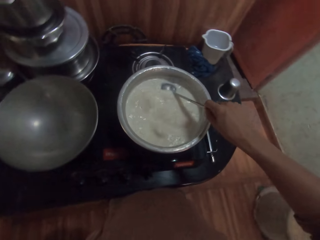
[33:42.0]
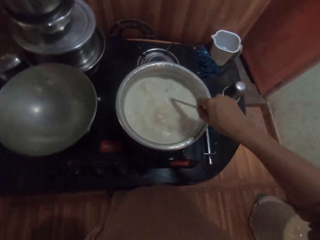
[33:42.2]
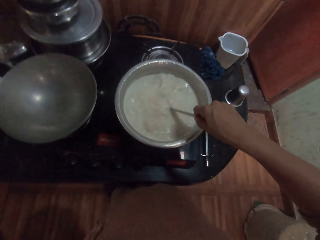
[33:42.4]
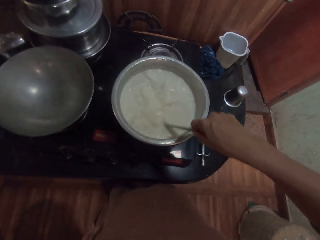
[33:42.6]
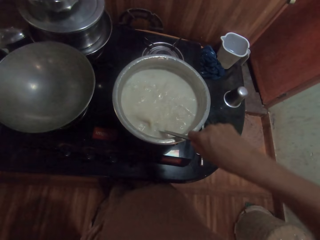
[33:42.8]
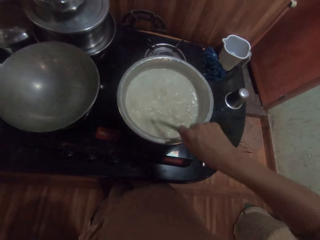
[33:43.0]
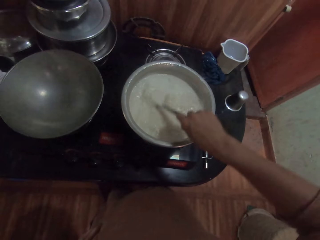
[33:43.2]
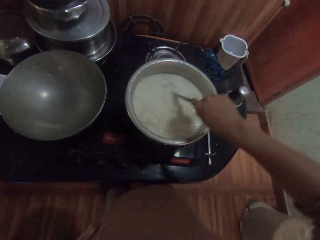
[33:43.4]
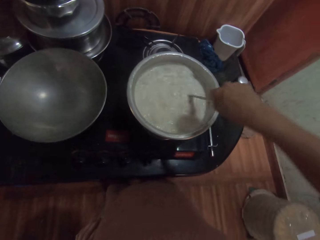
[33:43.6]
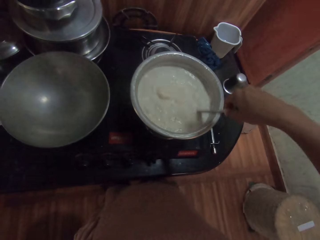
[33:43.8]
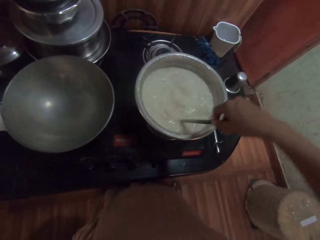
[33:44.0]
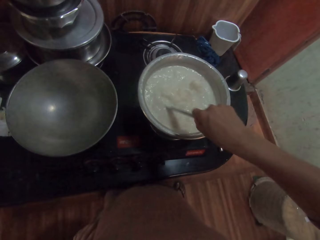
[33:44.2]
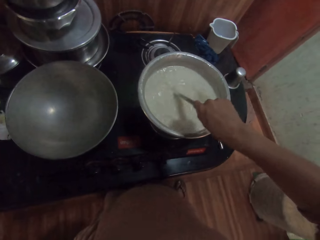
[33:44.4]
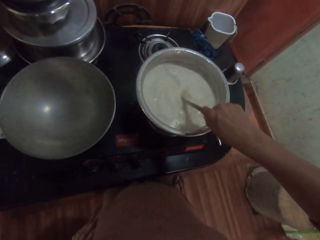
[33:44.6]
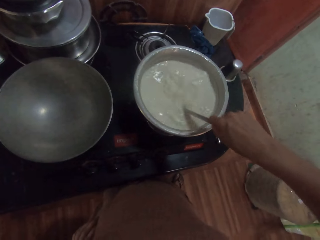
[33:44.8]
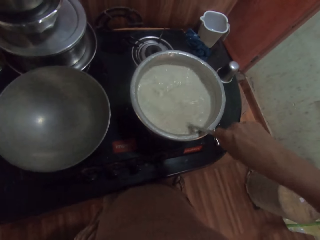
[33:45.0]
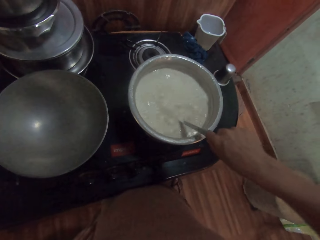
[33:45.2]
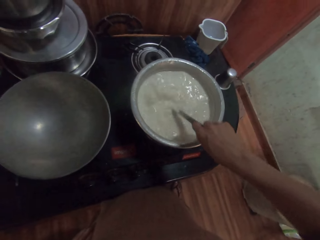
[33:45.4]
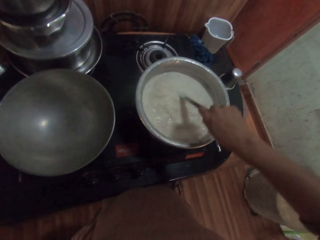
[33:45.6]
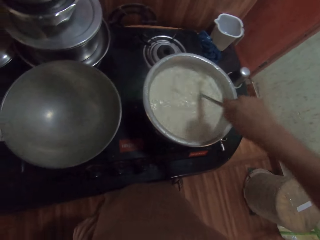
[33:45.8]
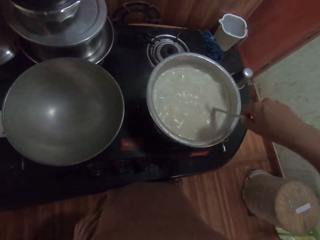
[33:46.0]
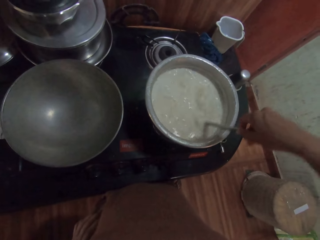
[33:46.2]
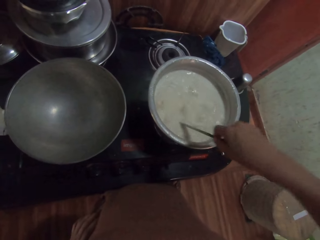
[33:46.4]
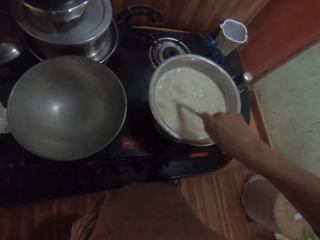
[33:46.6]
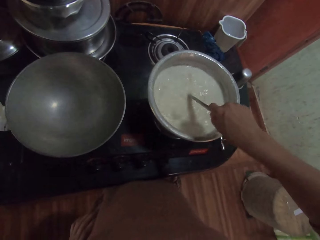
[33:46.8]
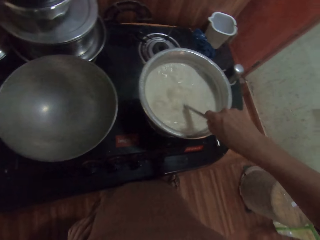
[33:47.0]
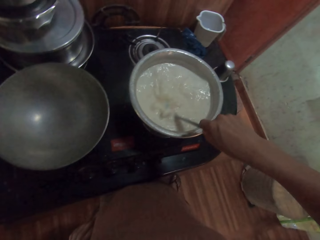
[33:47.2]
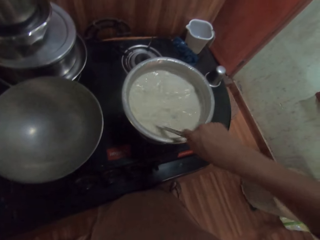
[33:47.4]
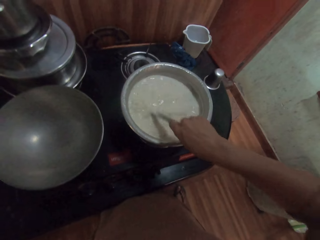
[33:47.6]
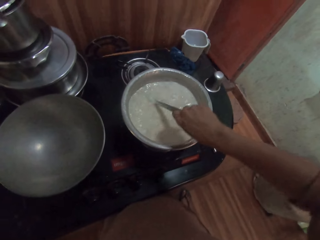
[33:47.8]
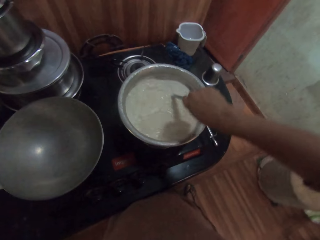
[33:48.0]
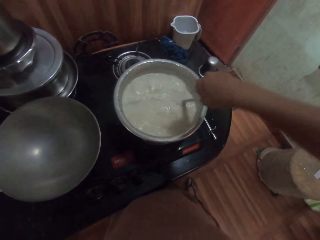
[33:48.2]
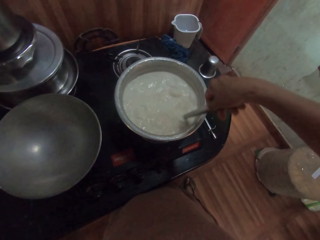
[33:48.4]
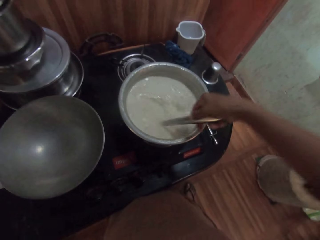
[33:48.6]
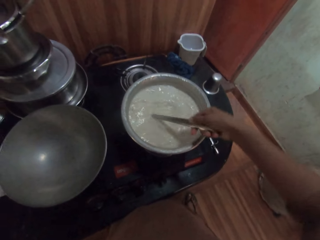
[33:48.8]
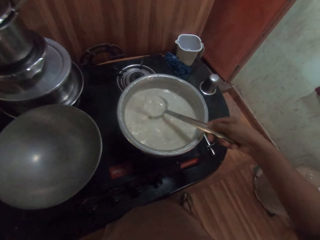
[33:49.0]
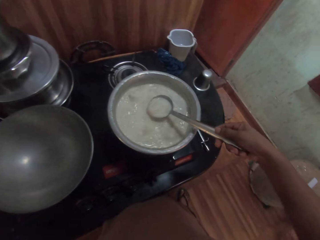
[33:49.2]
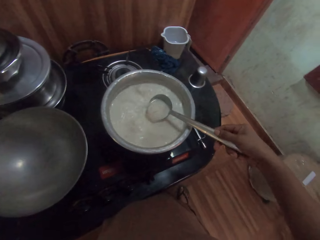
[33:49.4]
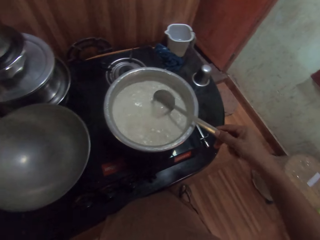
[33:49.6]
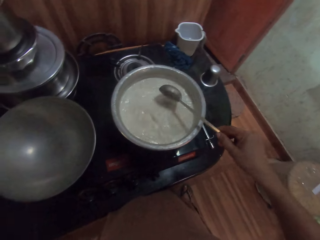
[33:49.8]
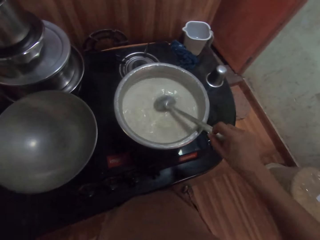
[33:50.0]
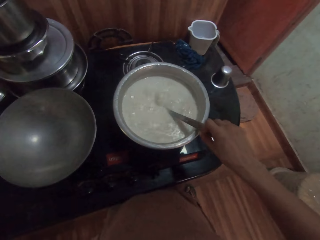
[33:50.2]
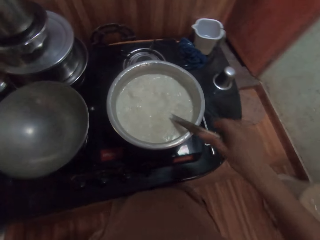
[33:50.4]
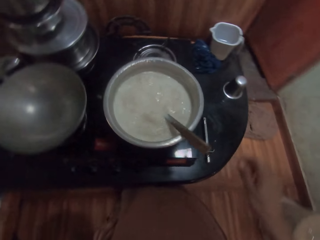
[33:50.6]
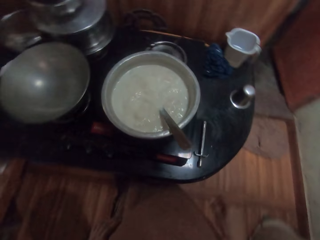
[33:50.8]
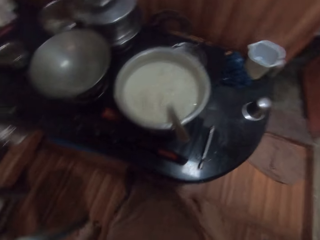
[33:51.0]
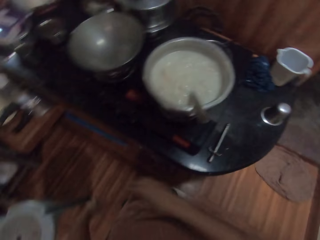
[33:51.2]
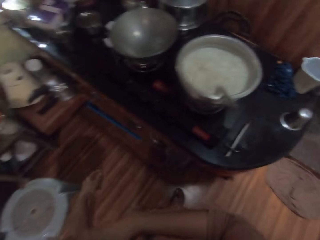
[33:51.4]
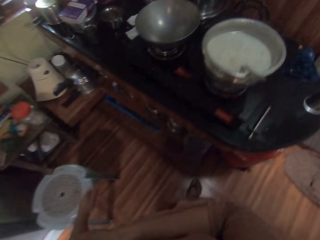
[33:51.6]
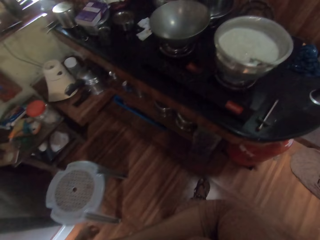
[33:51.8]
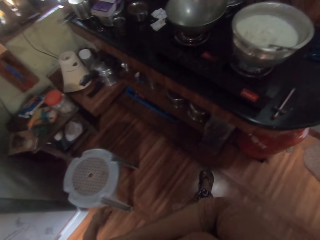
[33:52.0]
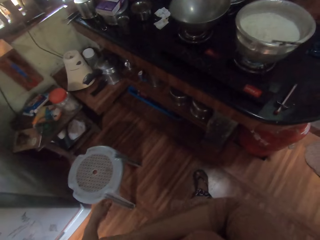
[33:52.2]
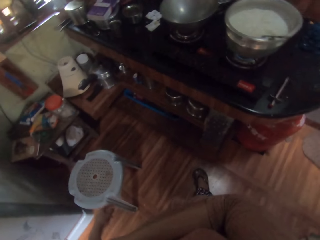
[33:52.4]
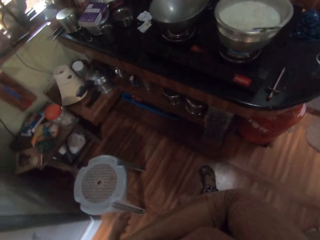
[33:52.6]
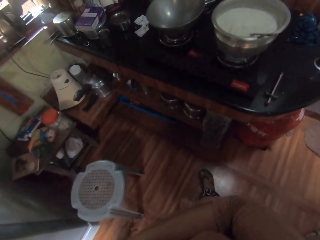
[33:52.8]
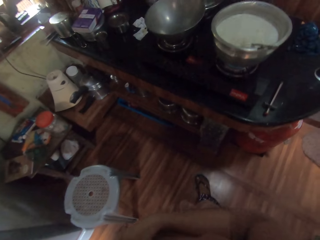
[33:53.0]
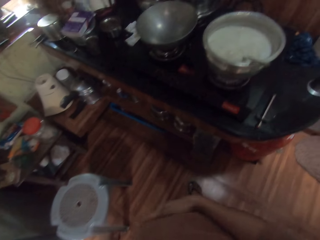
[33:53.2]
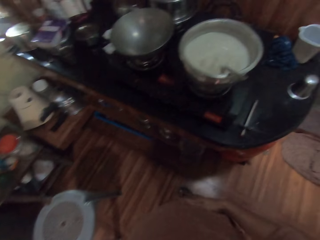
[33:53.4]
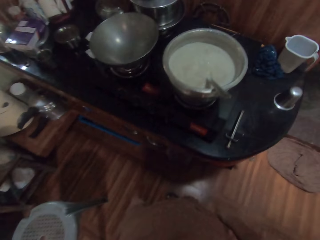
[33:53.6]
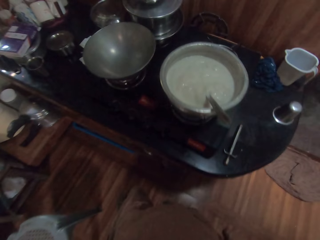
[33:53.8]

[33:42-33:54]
The camera wearer looks around the kitchen.

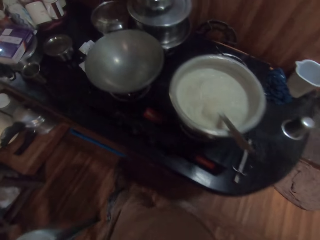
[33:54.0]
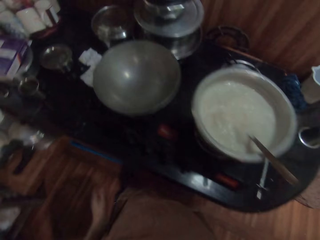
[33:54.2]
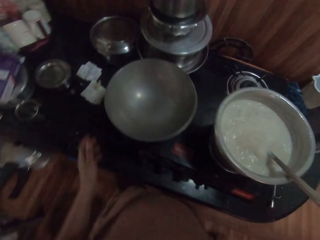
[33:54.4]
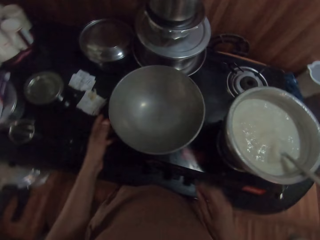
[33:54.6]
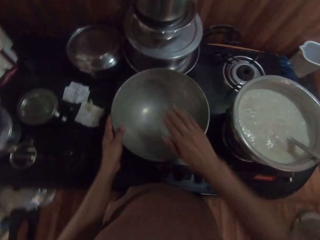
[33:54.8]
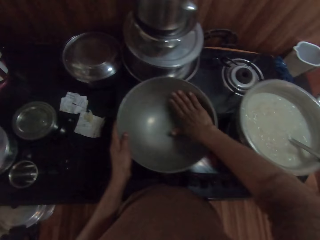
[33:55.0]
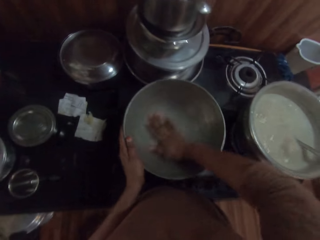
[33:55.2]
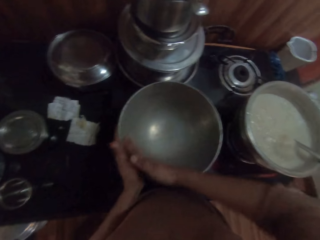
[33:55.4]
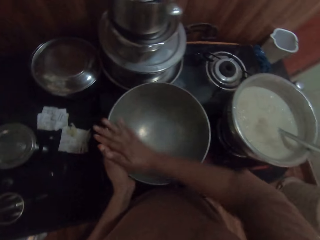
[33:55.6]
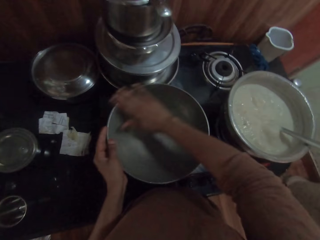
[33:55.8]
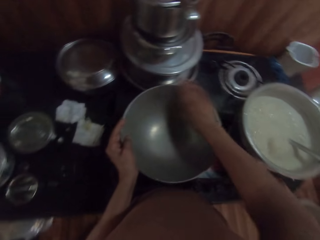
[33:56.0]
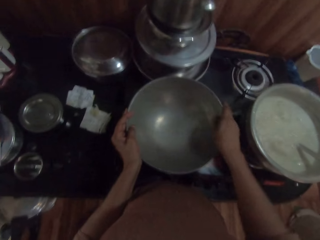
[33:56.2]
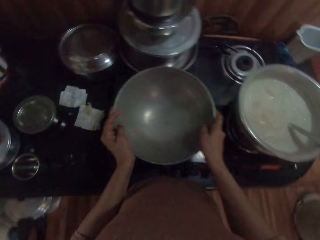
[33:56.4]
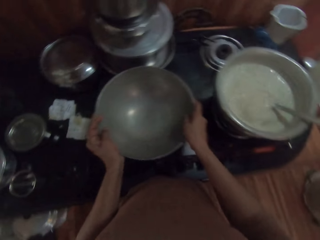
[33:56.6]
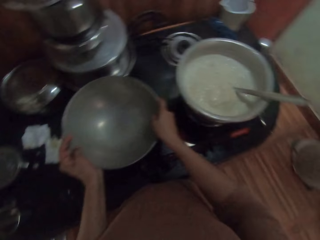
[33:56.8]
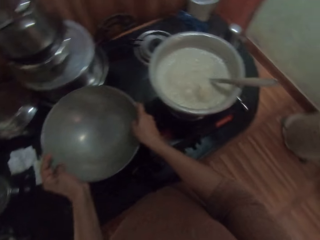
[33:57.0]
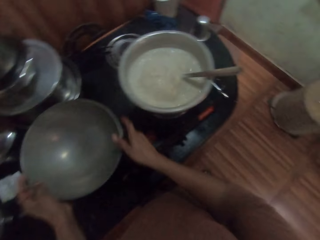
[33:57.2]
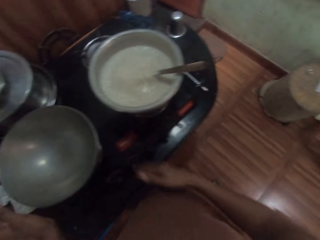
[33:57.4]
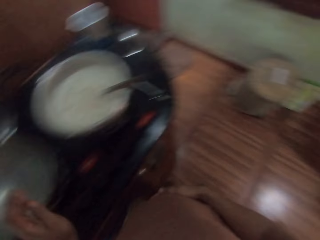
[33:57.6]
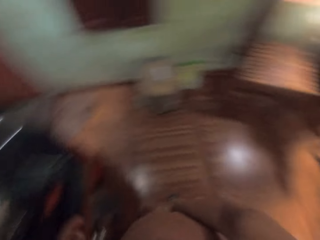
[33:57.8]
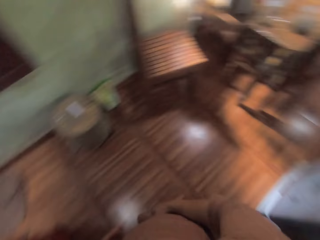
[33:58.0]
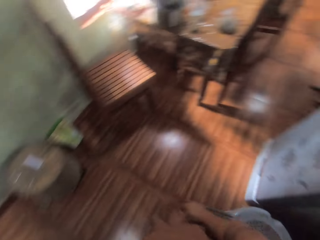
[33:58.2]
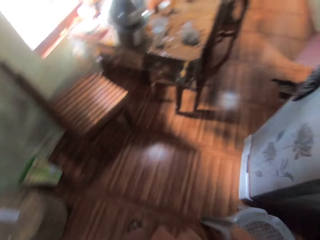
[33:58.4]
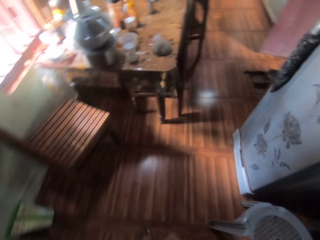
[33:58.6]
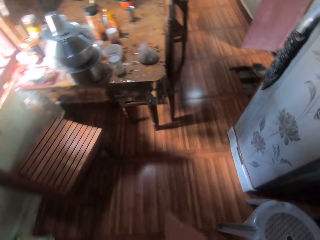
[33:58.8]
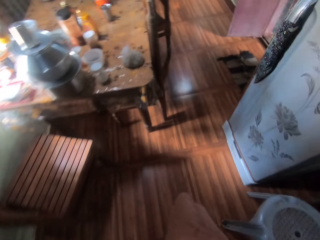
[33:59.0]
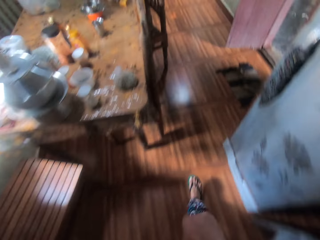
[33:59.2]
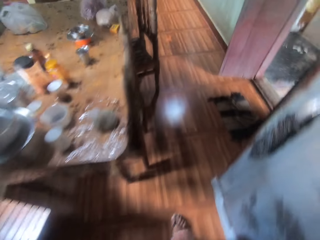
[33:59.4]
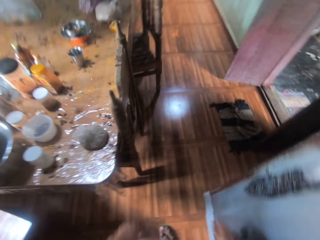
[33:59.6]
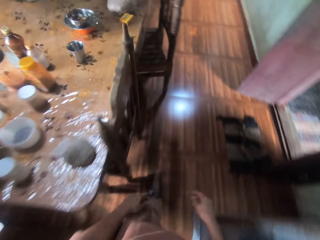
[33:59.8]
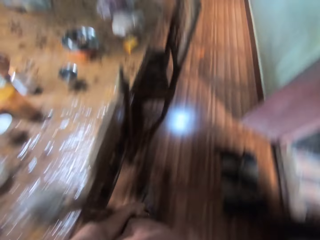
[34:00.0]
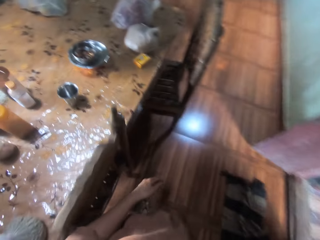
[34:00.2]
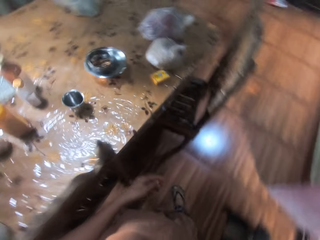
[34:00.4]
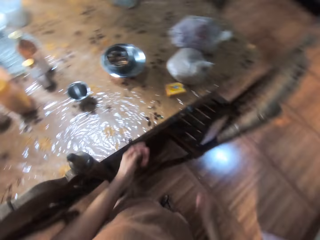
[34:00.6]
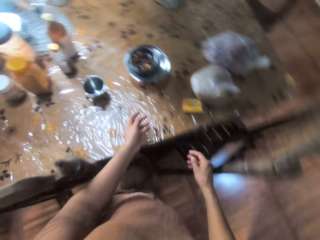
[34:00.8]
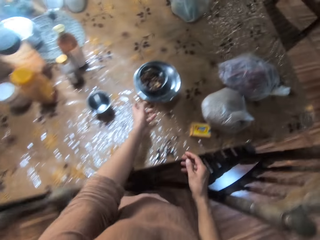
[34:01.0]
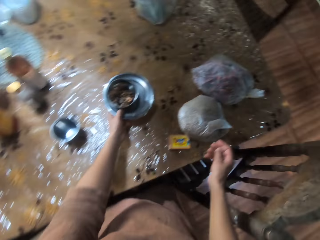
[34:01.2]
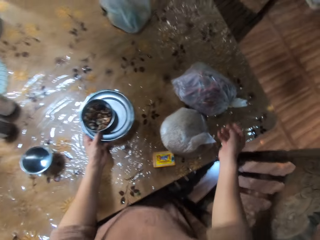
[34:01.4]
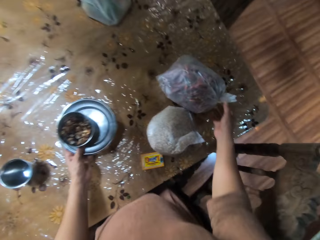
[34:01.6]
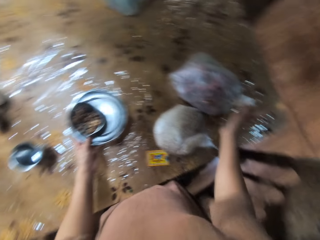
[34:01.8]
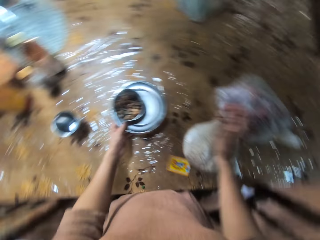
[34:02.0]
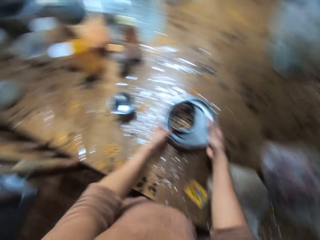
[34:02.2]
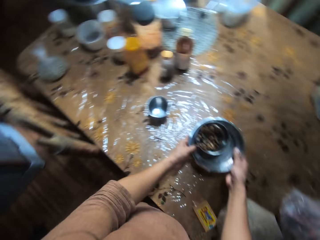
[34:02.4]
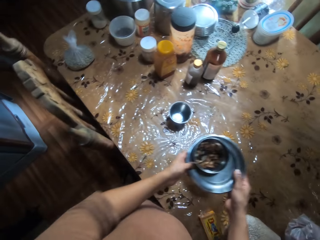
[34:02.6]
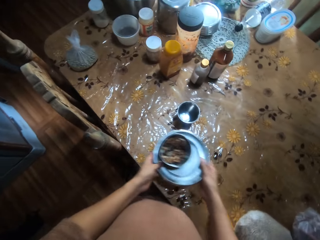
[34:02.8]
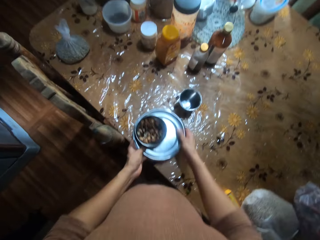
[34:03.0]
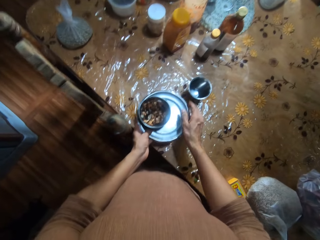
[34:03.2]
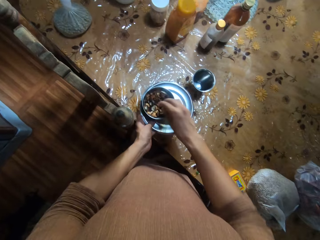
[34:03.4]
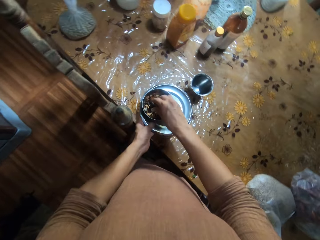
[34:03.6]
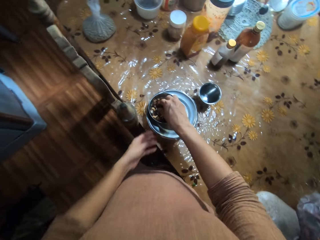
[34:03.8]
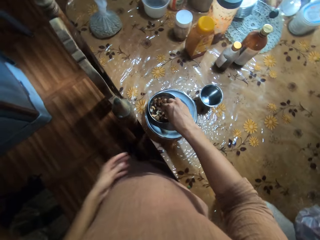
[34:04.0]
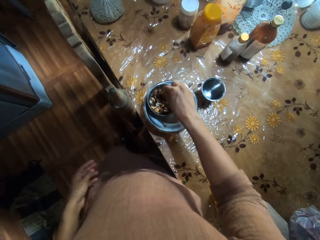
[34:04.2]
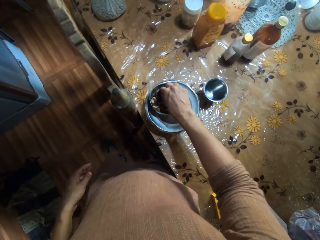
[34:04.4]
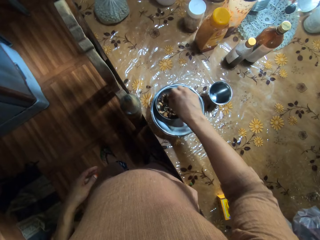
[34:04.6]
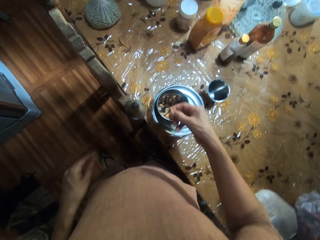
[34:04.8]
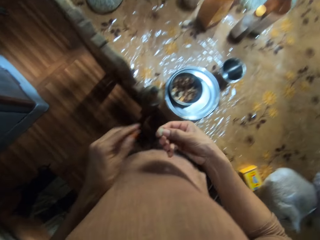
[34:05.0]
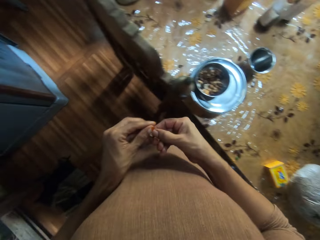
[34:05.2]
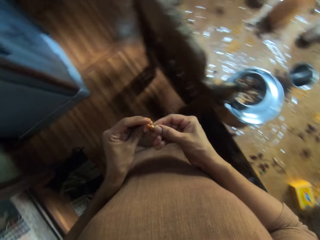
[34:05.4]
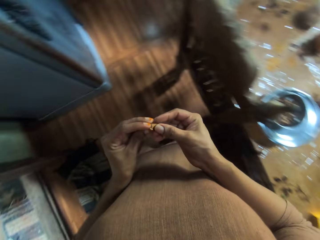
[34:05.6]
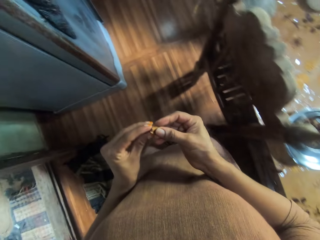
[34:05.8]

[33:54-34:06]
The camera wearer holds a pot with her left hand. She touches a pan. She cleans the pot in her left hand with her right hand. She walks to a dining table from a kitchen. She looks around the kitchen and walks around the kitchen. She picks up a plate from a surface. She touches the plate on the dining table with her left hand. She moves the plate on the dining table with both hands. She drops the plate on the surface. She takes a nut from the plate on the dining table with her right hand. She peels the nut with both hands.
